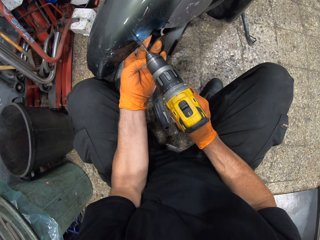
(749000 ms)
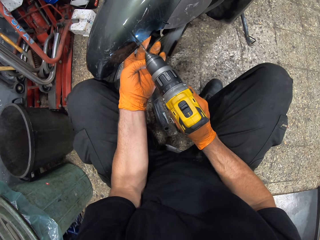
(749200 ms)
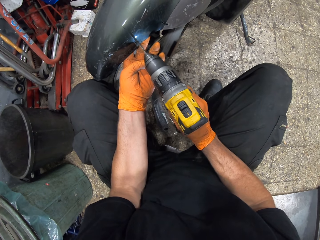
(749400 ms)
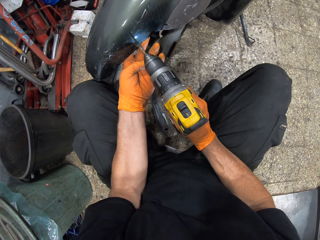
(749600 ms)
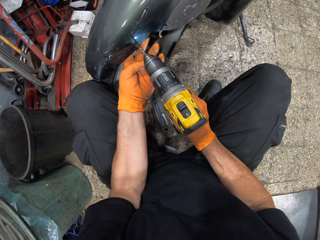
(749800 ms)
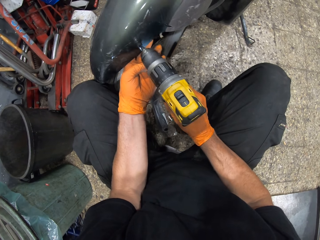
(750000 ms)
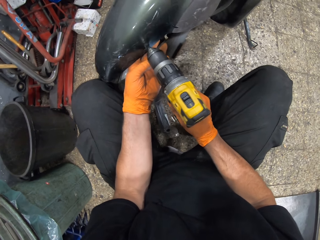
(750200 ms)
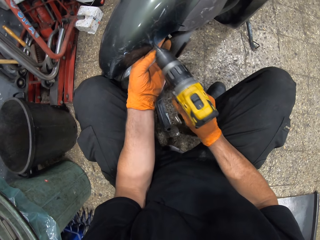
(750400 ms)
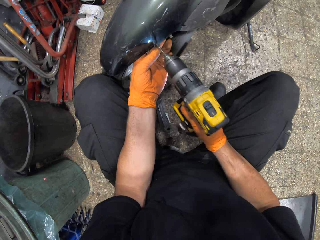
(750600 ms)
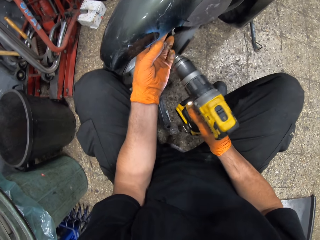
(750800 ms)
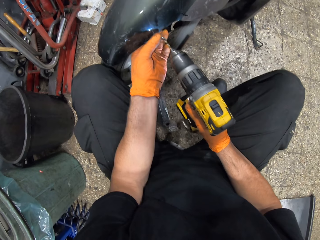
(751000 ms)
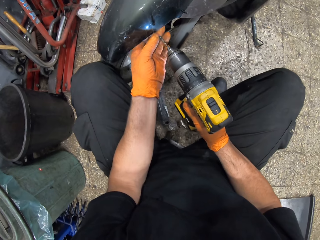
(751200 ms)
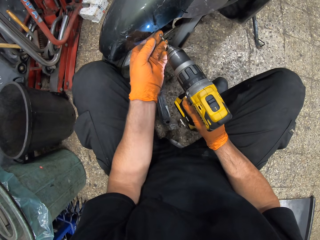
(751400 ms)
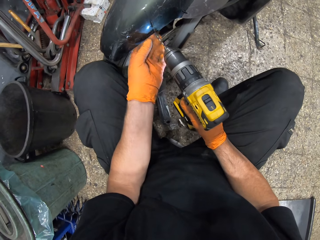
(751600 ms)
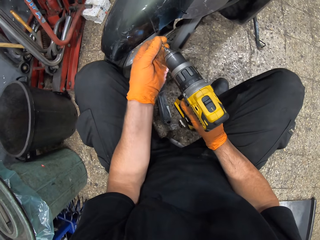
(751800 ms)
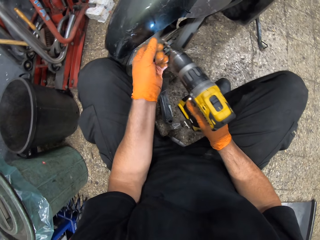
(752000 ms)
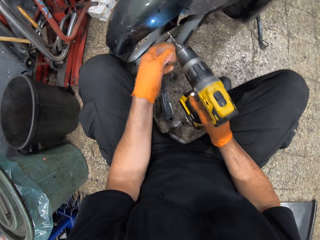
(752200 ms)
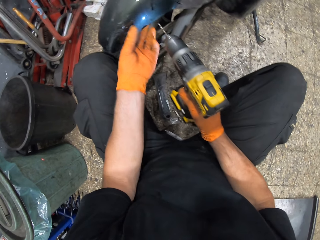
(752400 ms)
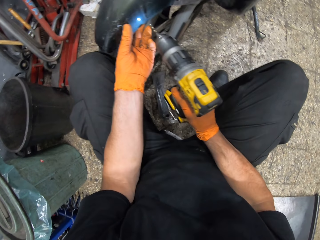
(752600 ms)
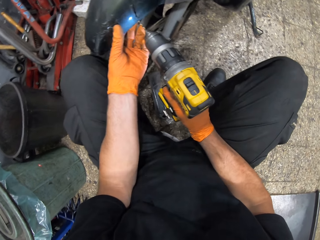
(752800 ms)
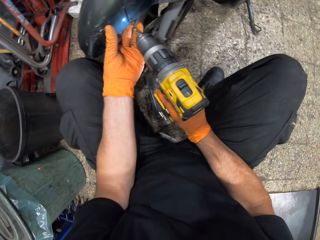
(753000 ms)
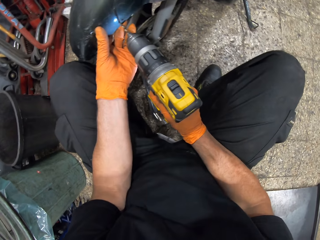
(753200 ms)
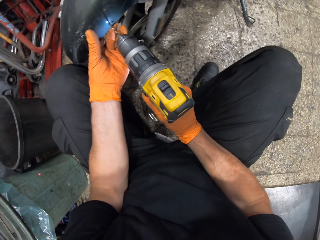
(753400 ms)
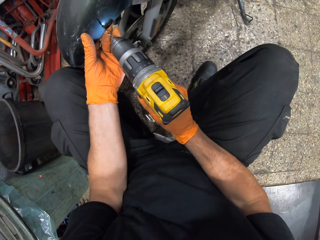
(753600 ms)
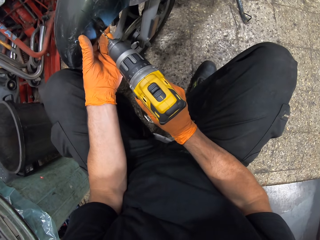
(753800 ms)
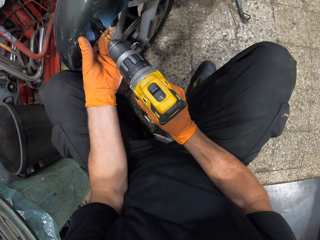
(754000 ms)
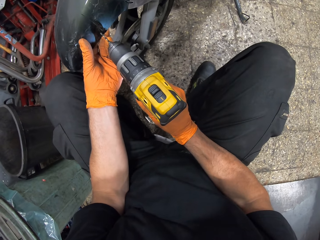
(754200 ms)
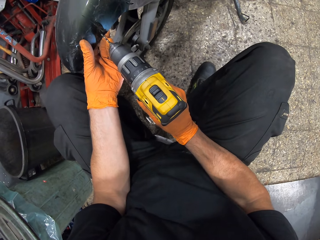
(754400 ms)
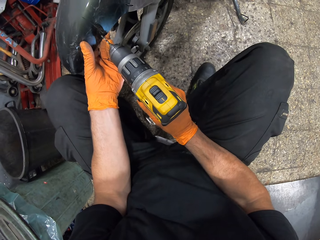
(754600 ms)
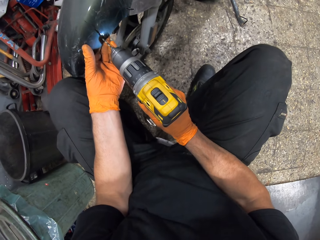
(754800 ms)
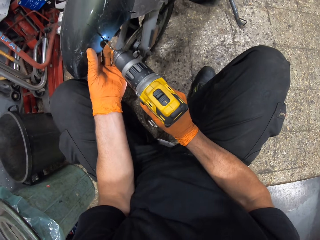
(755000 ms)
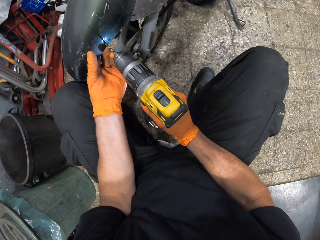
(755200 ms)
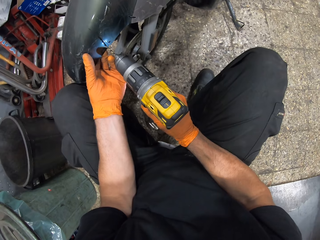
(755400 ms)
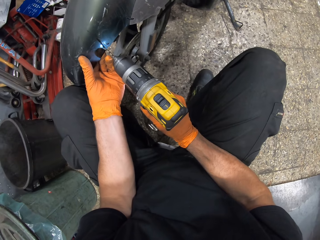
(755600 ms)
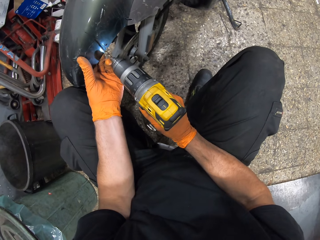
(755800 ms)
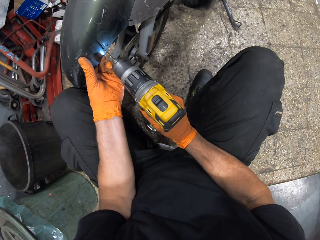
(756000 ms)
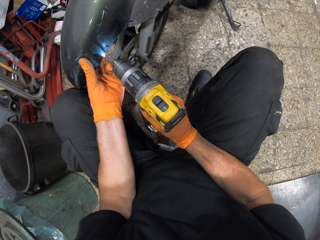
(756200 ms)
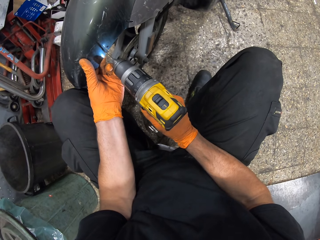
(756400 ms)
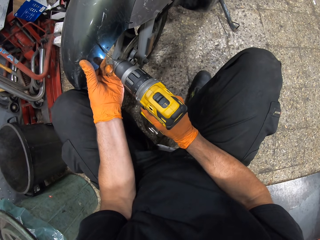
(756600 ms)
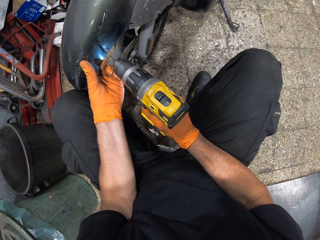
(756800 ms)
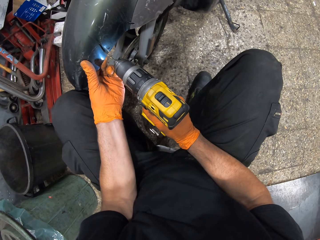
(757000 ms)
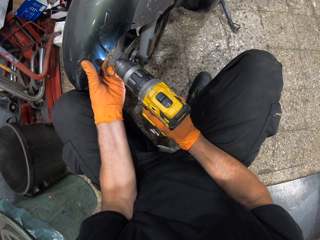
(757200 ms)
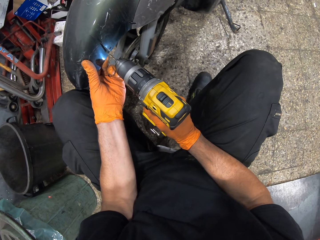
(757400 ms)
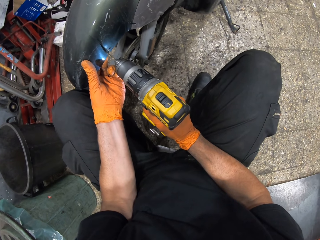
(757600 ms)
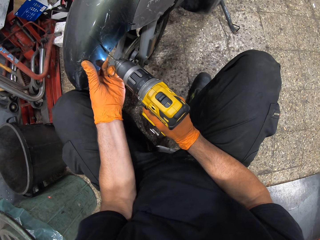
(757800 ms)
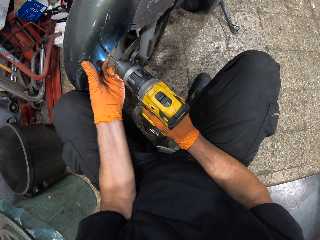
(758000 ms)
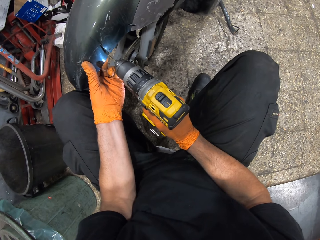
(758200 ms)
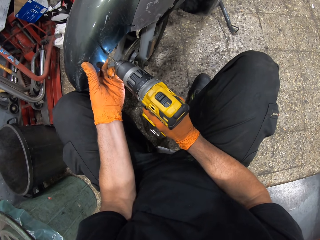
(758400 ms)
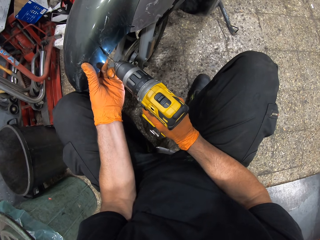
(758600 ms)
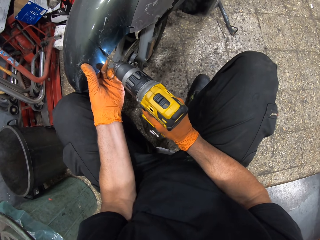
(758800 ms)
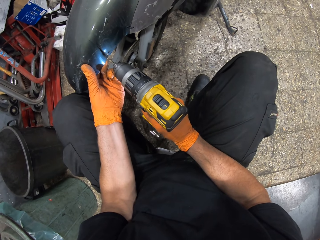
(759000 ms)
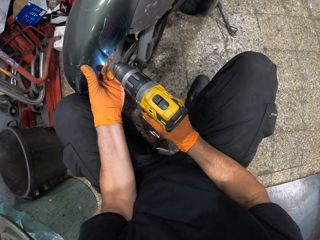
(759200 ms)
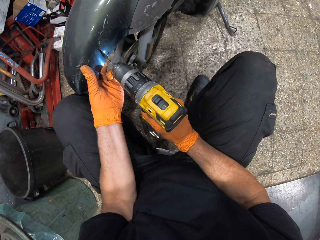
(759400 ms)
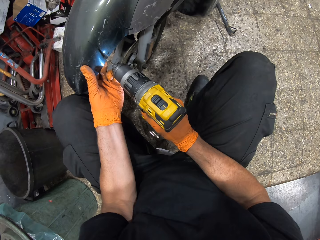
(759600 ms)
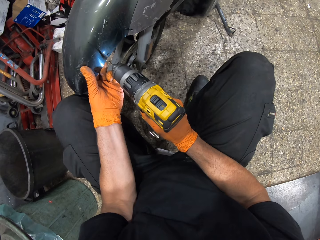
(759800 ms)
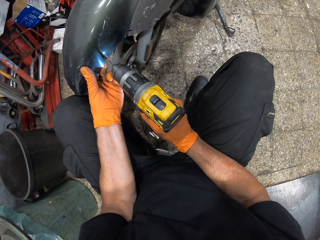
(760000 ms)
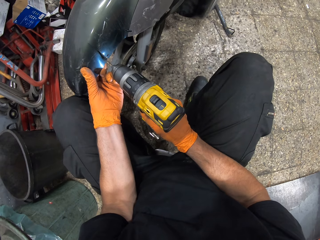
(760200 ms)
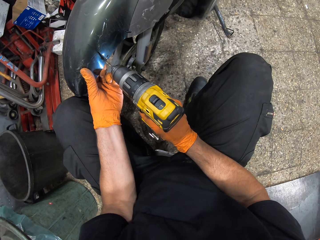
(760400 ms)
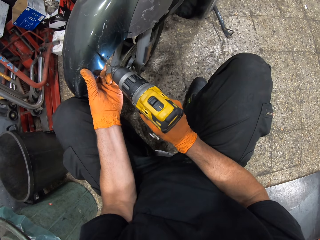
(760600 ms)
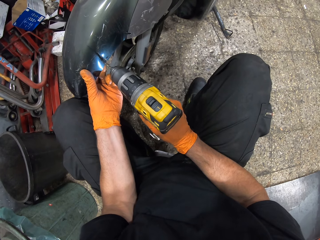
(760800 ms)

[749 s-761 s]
The camera wearer cleans the drill bit with his left hand. He holds the bike's mudguard with his left hand. He drills a hole in the bike's mudguard with the impact drill.

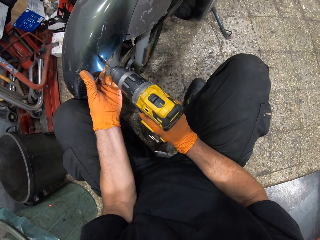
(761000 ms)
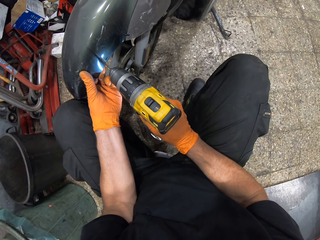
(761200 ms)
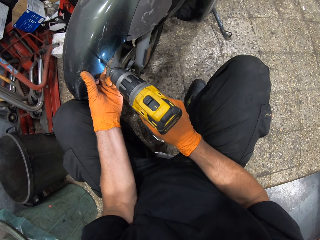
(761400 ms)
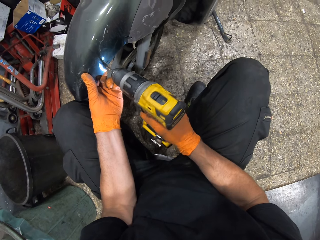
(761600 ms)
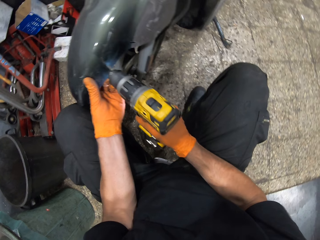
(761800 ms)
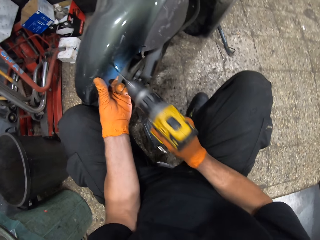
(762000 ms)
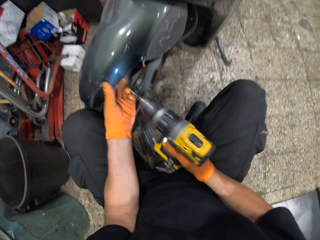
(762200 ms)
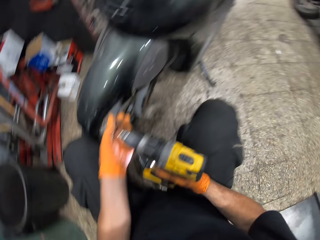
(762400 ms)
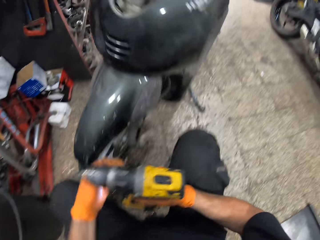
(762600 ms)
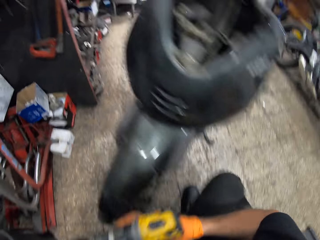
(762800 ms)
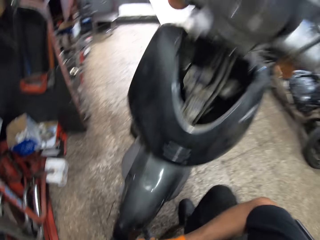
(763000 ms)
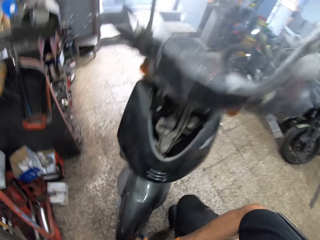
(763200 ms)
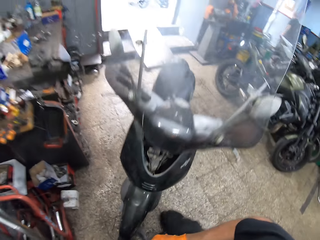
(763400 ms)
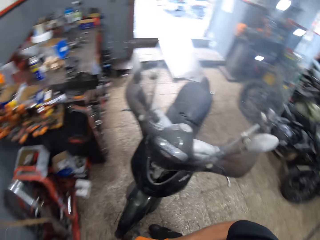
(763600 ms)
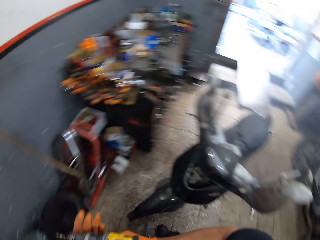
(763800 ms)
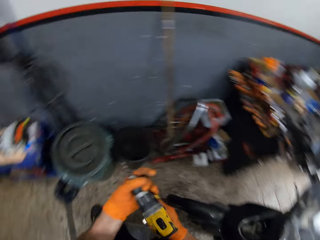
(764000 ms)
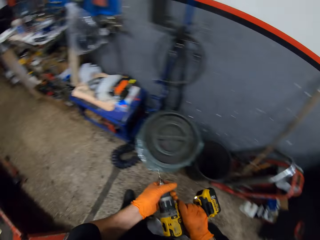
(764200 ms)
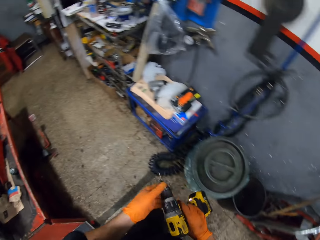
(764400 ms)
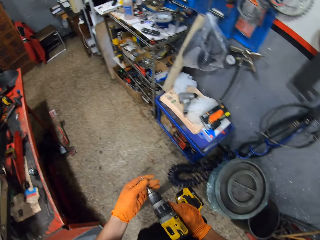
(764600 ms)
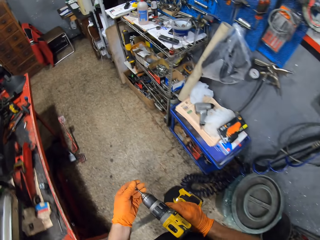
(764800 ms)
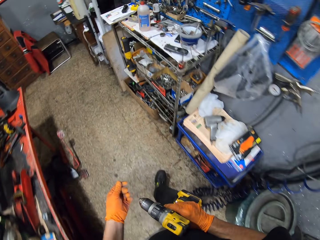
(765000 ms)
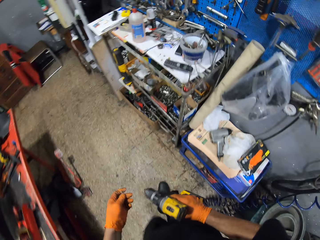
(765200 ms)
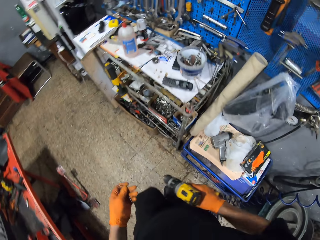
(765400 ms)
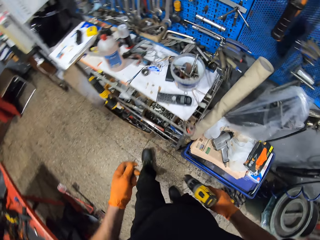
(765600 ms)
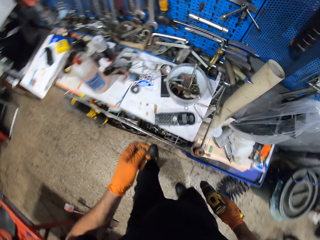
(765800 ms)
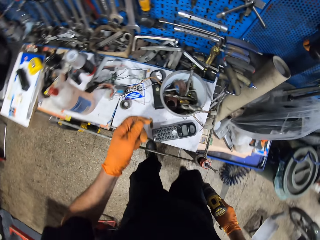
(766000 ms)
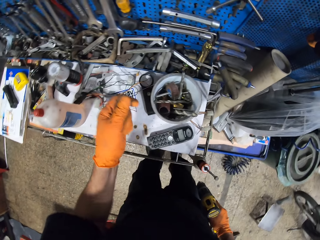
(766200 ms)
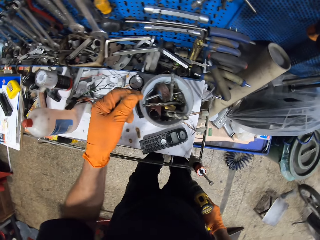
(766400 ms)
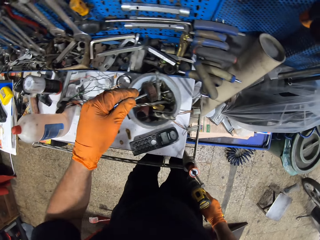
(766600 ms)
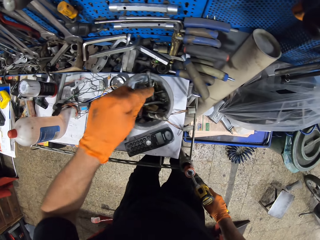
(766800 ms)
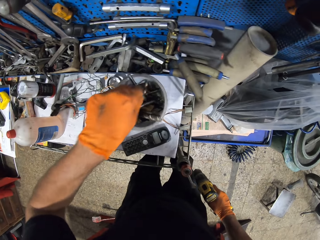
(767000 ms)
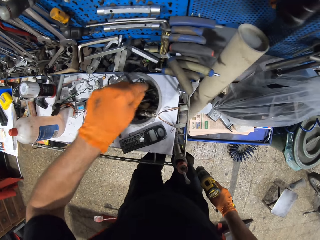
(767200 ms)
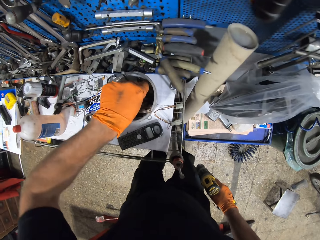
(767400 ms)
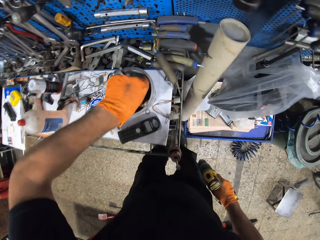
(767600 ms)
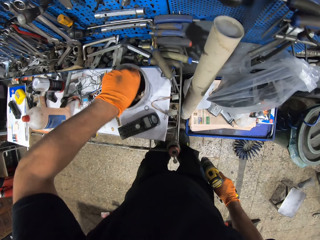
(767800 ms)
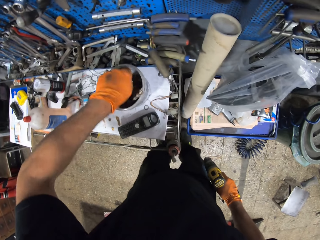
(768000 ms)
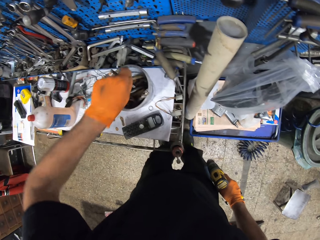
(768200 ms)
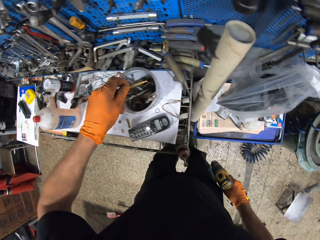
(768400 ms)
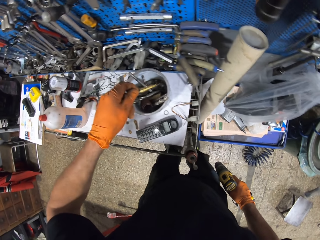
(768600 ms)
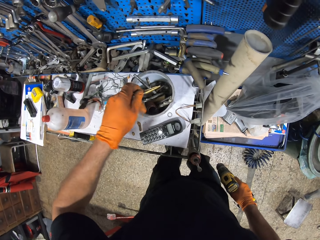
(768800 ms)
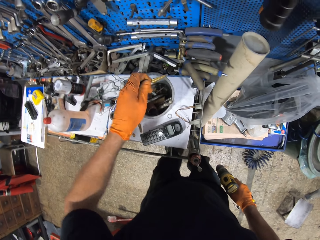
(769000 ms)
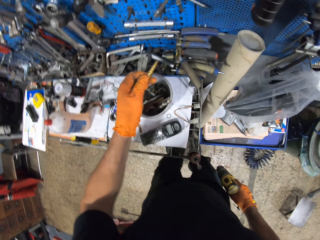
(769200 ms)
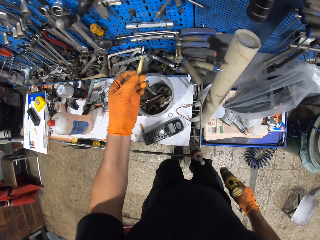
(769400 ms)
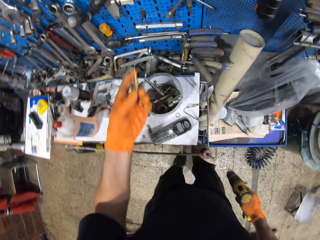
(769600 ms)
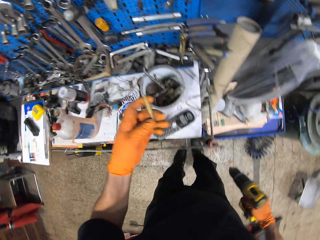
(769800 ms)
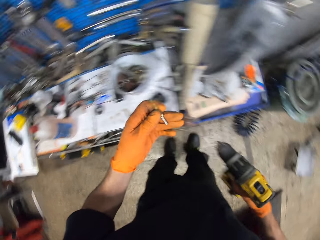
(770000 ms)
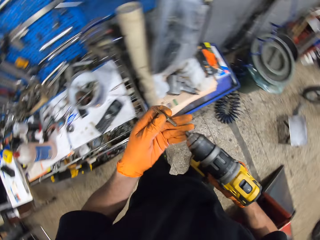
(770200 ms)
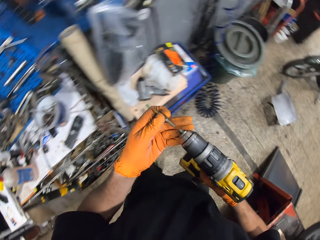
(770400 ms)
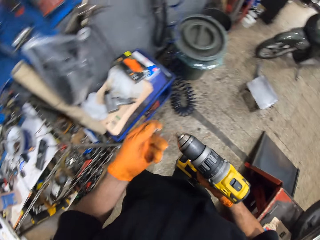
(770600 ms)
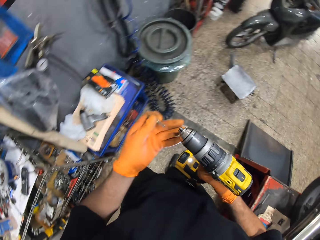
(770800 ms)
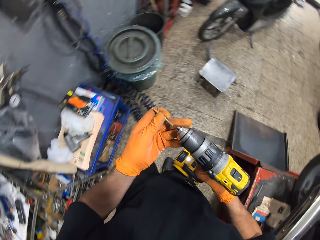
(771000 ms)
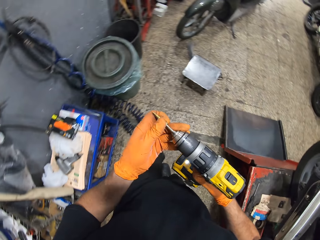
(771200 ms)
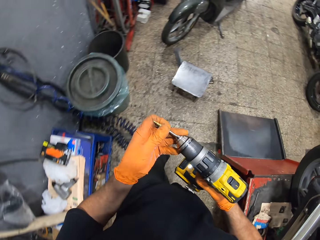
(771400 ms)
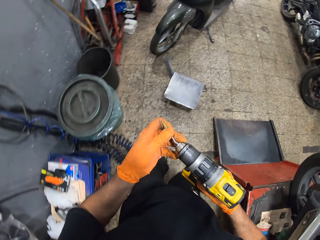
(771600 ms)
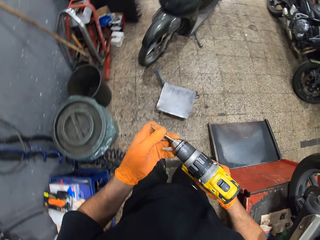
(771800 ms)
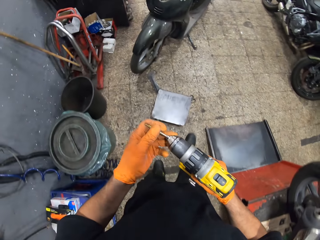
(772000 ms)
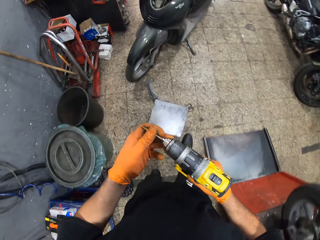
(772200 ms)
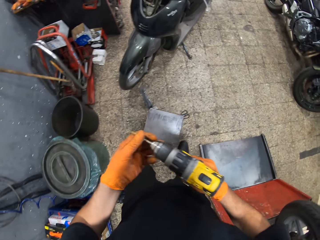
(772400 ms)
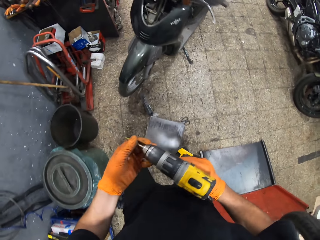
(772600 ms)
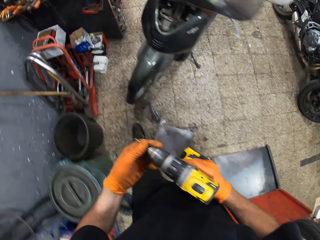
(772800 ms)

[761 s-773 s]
The camera wearer stands up. He twists the adapter of the impact drill with his left hand. He walks. He removes the drill bit from the impact drill. He searches a container. He picks up a drill bit from the container. He attaches the drill bit to the impact drill.
